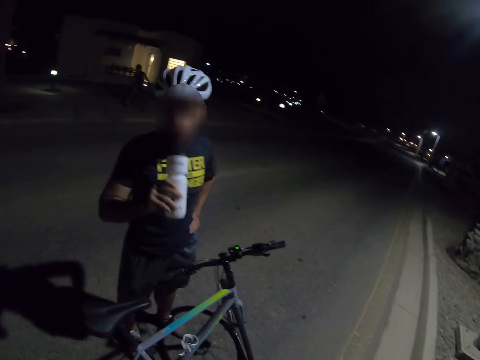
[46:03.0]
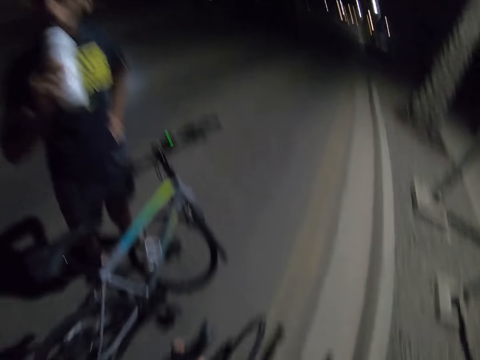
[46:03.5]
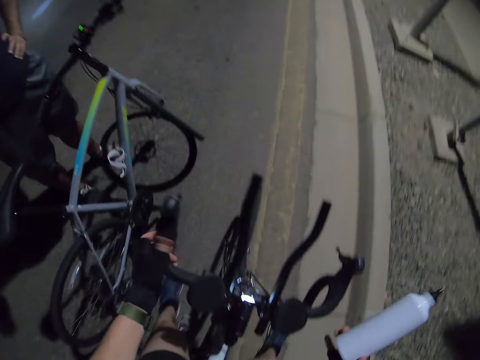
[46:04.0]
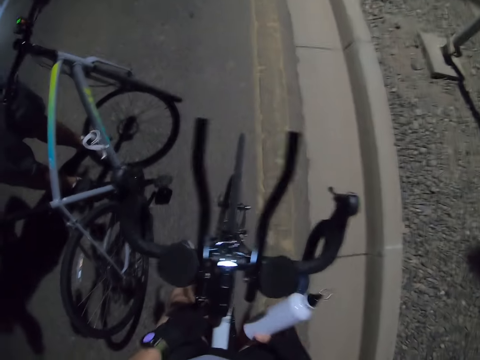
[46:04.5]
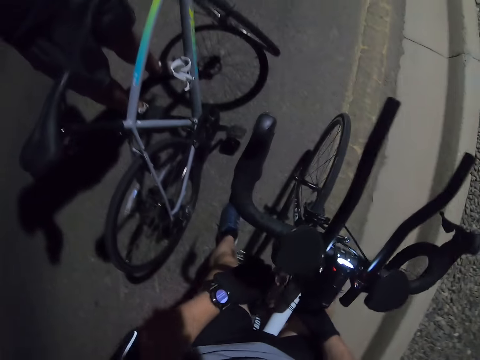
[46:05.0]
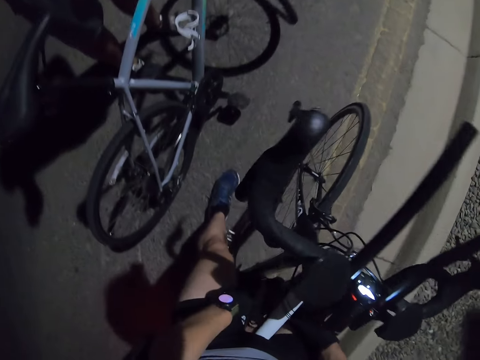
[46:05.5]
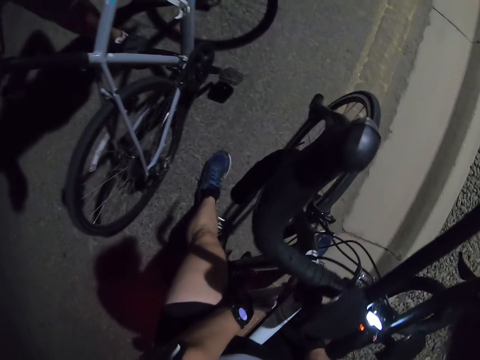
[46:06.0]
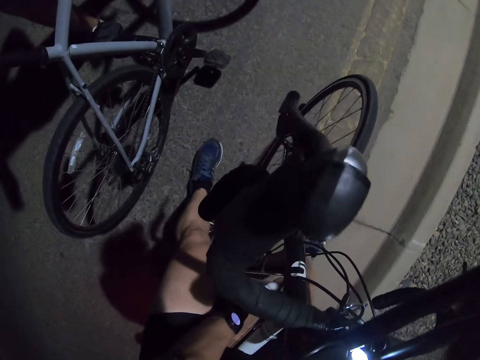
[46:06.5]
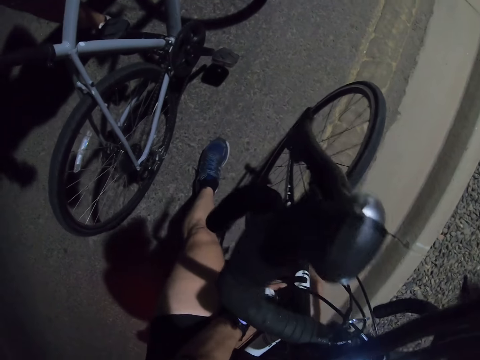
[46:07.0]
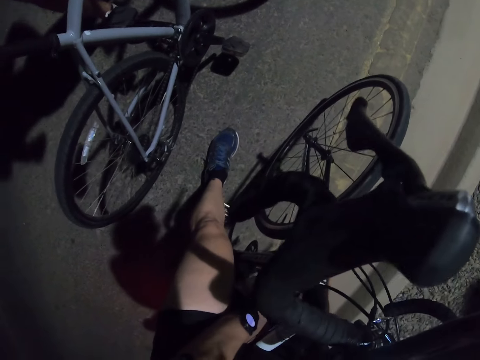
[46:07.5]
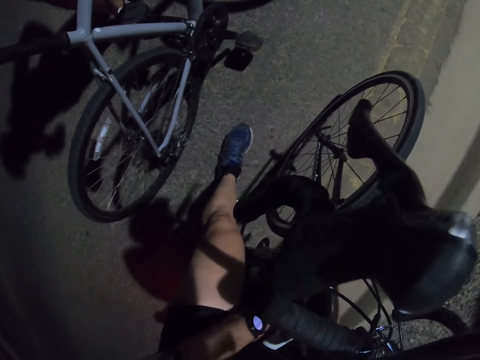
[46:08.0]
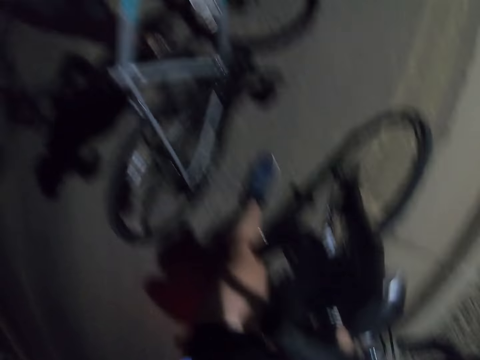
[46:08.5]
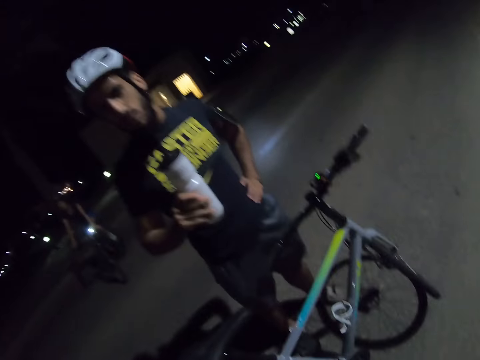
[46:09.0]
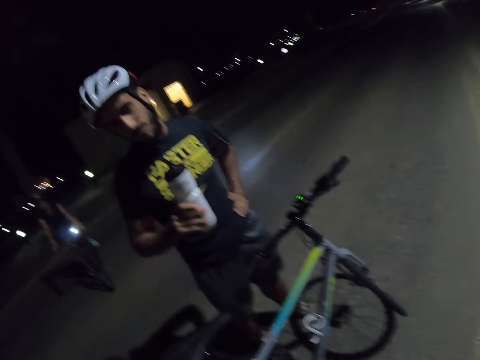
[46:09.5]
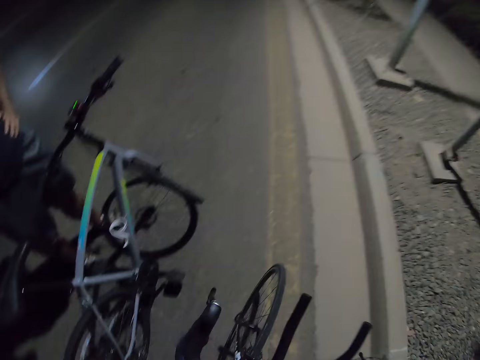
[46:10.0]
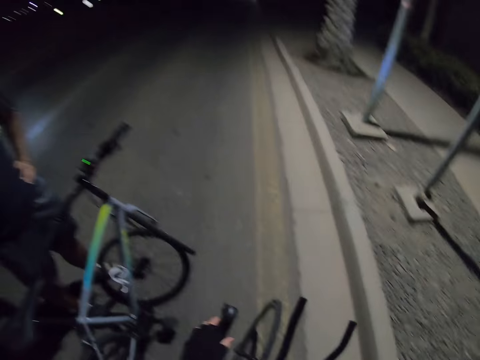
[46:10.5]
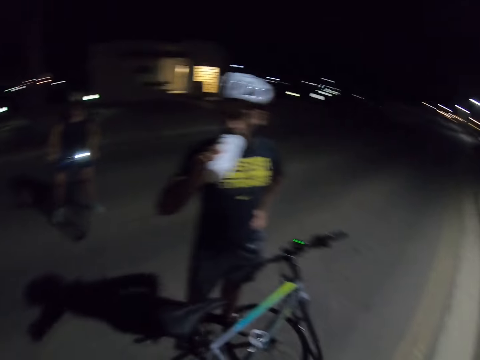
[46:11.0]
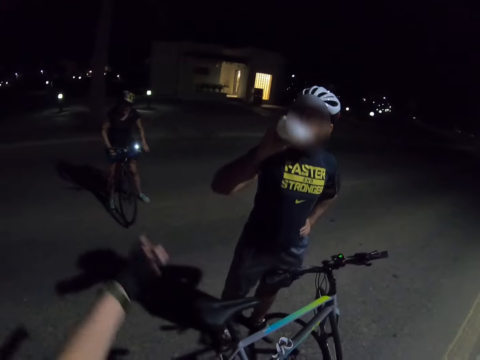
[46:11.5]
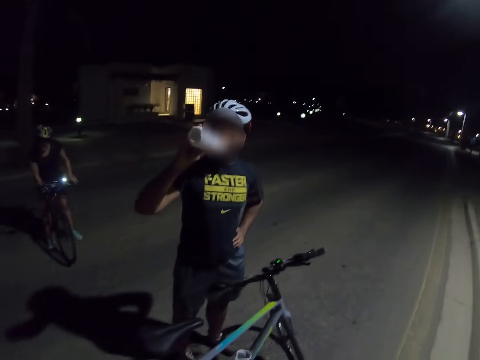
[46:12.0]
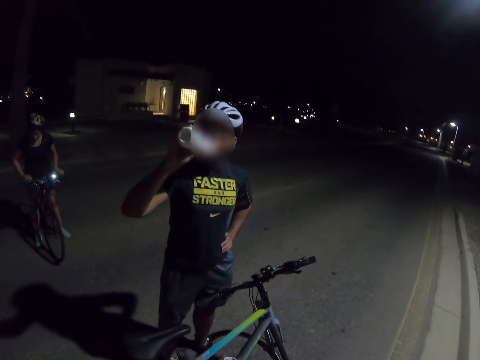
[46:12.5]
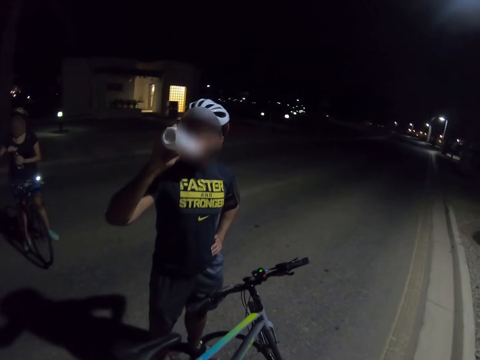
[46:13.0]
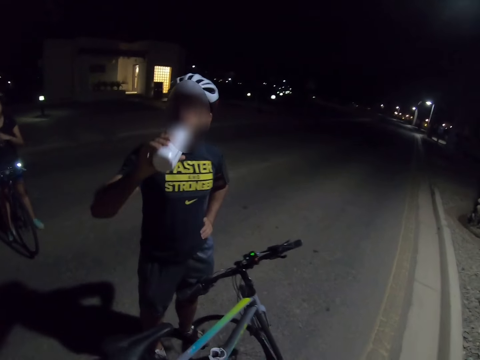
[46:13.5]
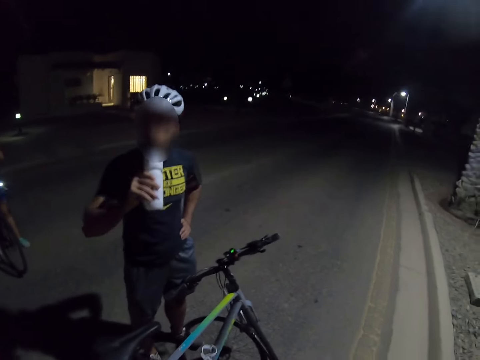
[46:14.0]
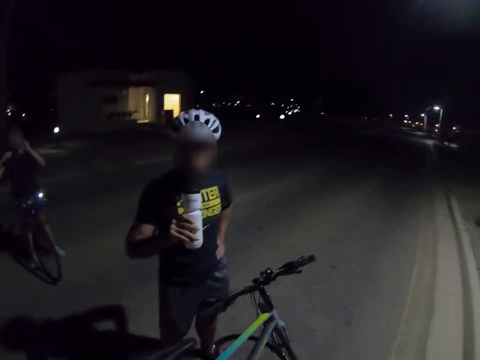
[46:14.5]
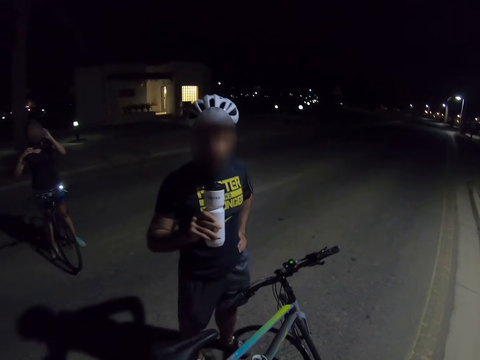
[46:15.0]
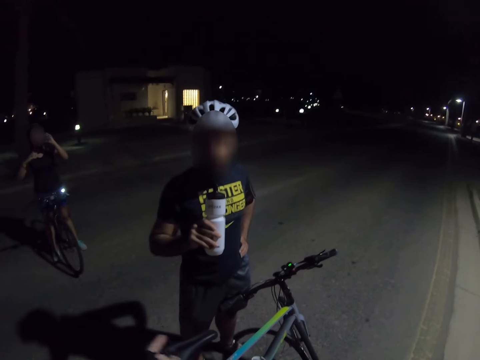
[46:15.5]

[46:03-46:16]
The camera wearer puts the water bottle back on the bicycle. A person sips a drink from the bottle.

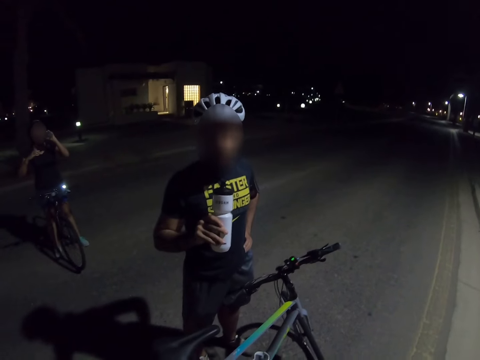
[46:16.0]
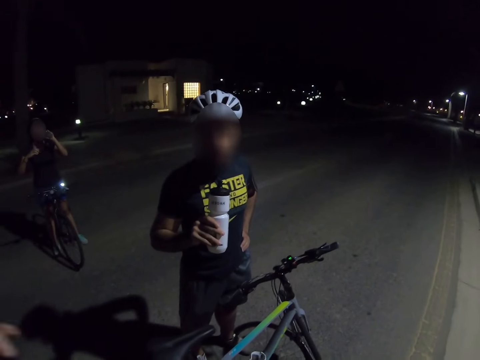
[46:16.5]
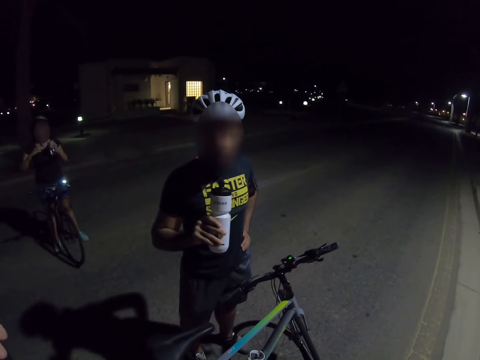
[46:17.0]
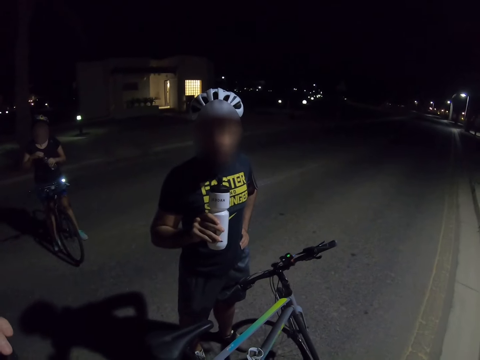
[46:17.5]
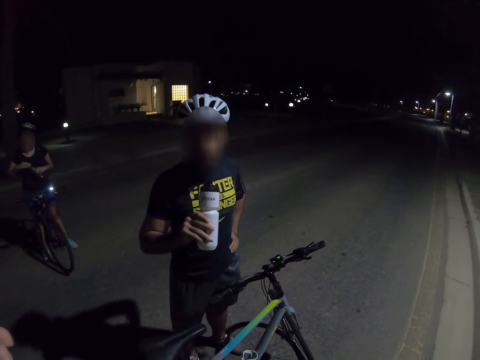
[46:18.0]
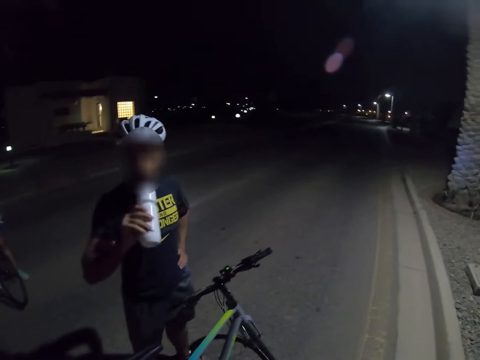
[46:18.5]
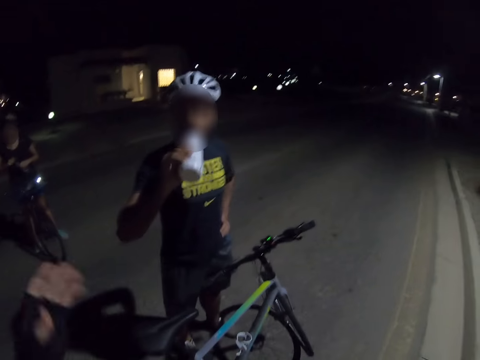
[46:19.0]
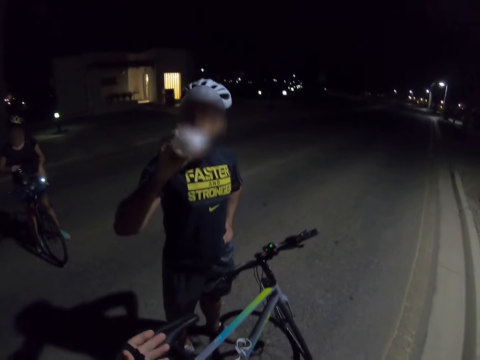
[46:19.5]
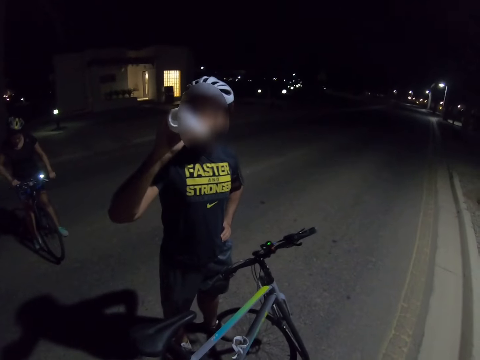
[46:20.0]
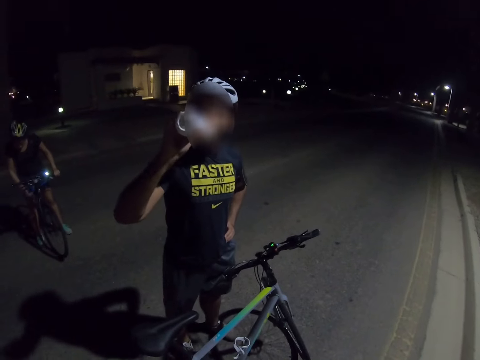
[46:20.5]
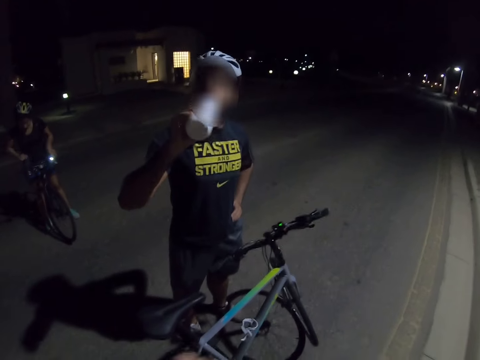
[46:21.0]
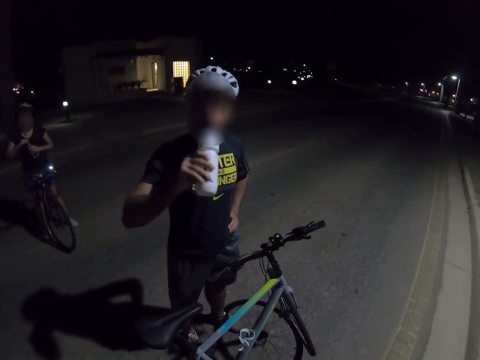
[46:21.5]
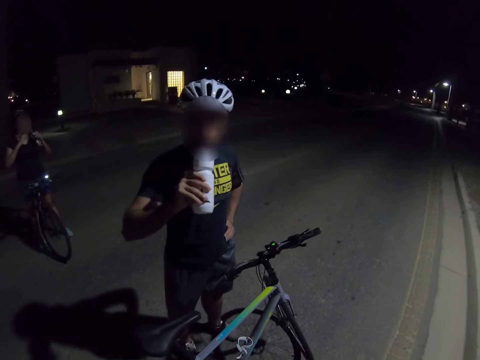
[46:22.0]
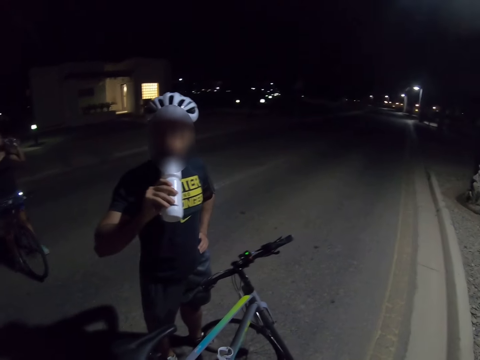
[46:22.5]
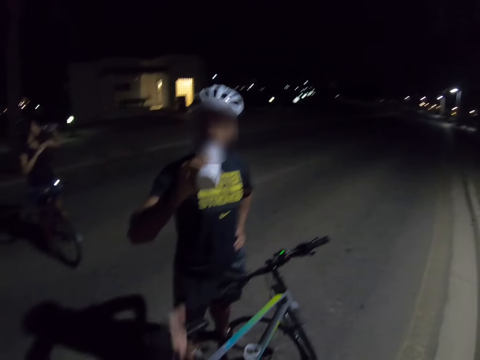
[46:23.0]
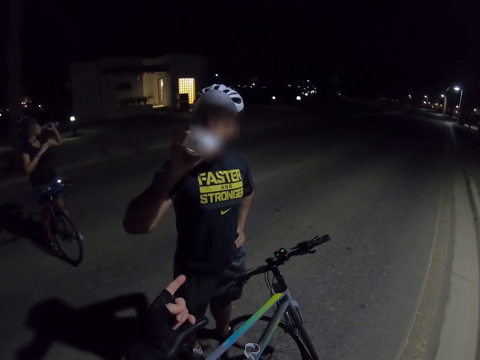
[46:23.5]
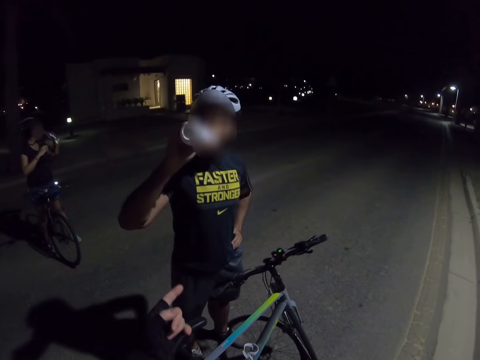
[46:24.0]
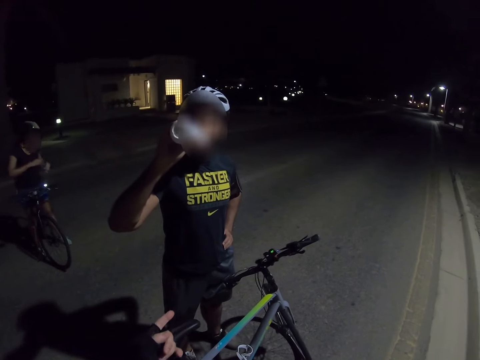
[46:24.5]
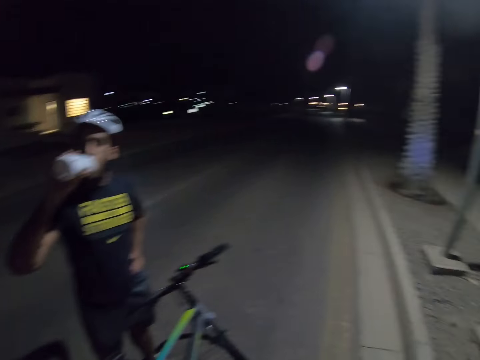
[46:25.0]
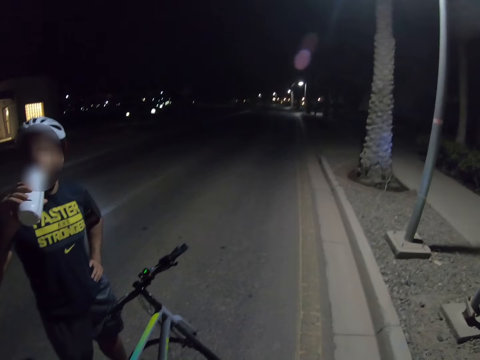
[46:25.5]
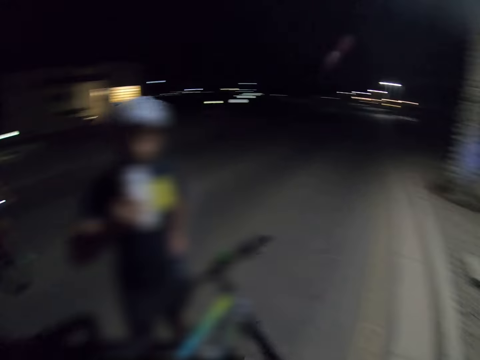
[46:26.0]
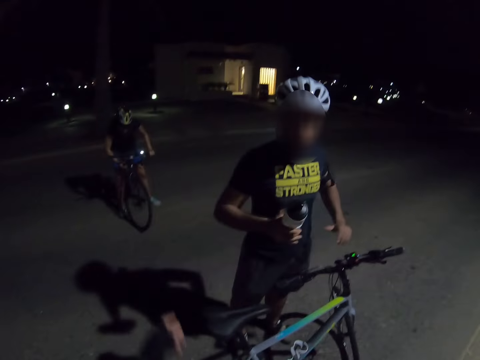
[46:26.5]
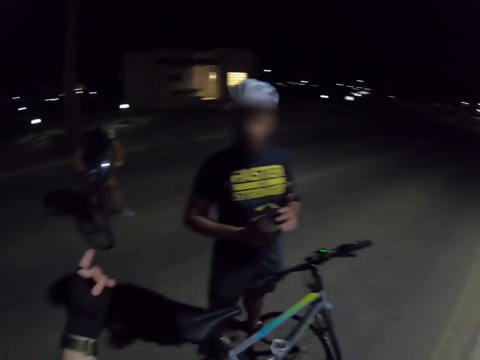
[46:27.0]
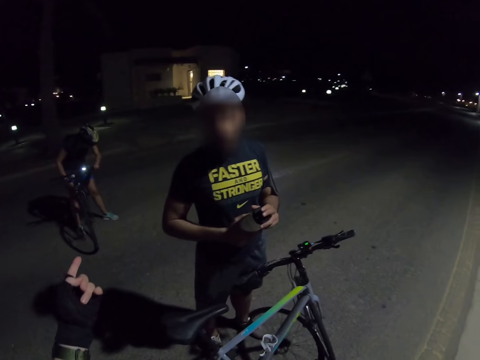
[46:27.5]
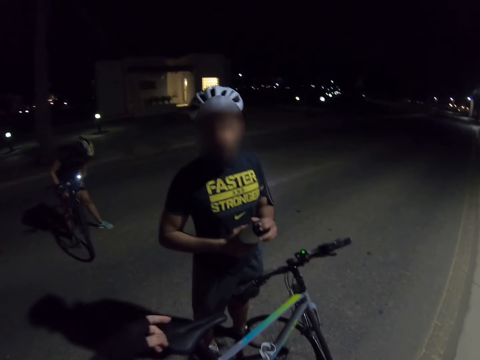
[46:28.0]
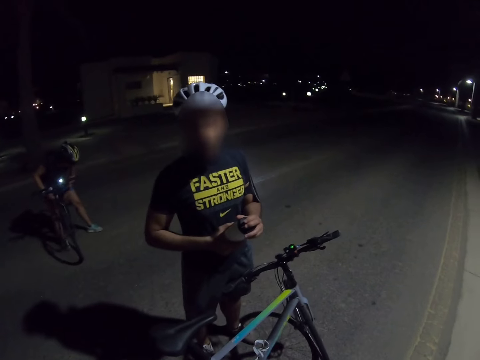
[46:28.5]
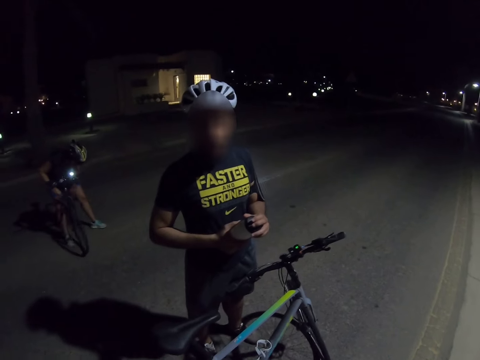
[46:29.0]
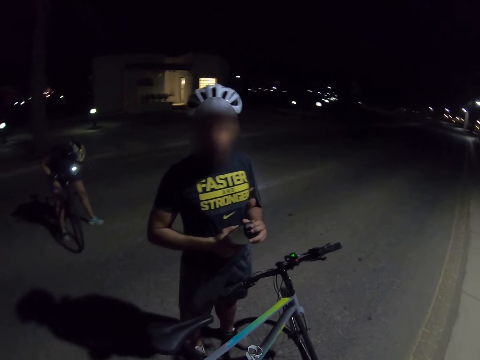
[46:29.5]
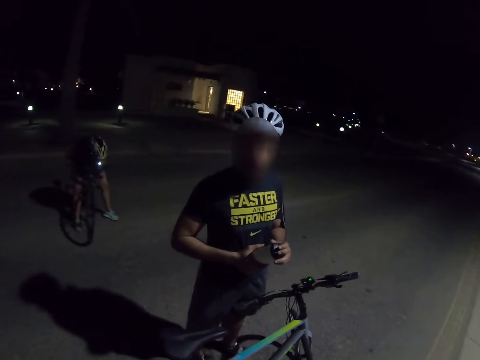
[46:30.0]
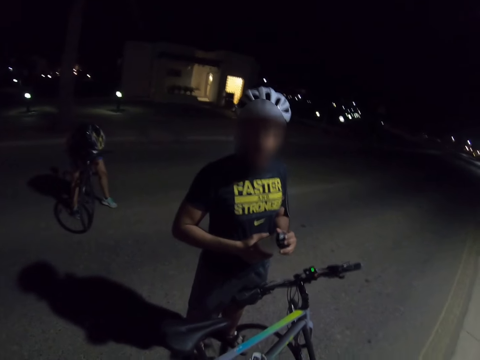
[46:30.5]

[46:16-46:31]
A person adjusts the helmet. Another person drinks from the bottle. The camera wearer points at themselves. They interact with a man.
